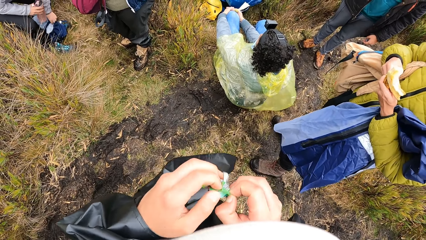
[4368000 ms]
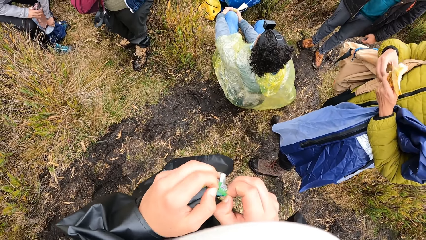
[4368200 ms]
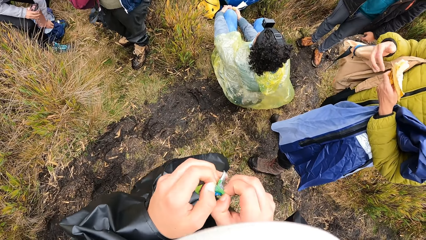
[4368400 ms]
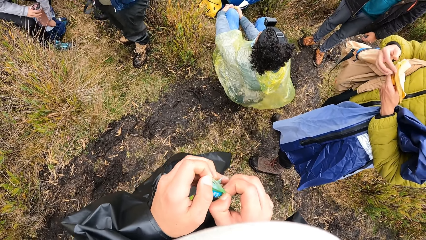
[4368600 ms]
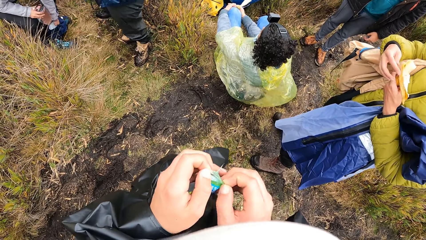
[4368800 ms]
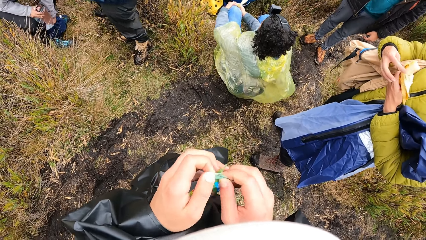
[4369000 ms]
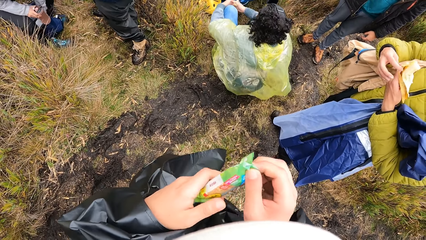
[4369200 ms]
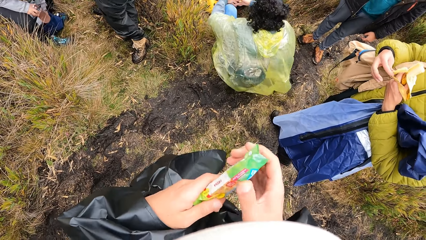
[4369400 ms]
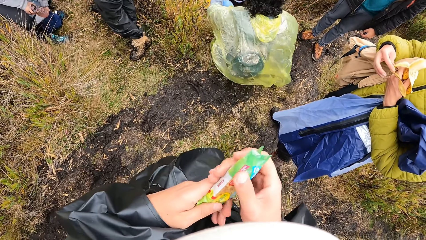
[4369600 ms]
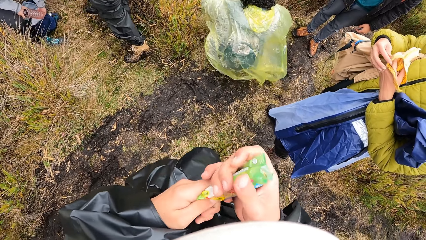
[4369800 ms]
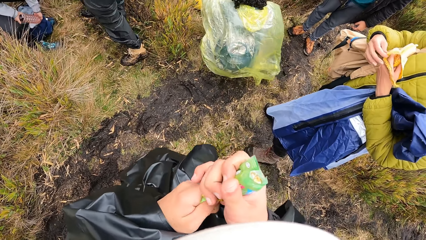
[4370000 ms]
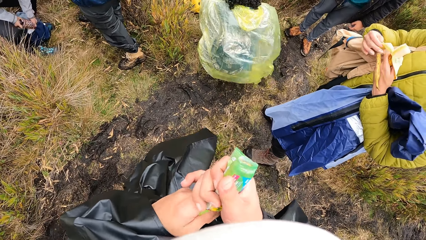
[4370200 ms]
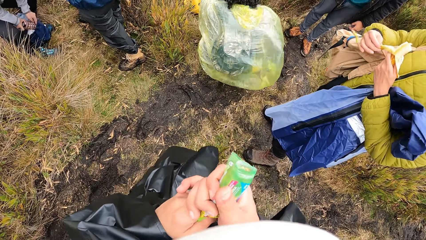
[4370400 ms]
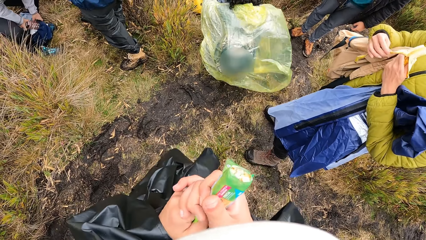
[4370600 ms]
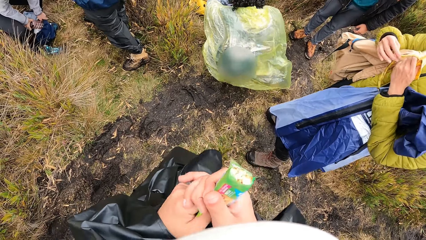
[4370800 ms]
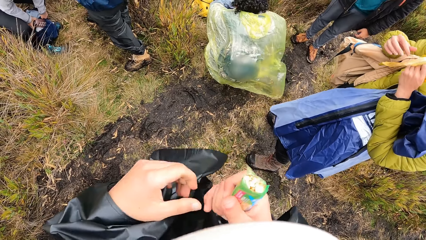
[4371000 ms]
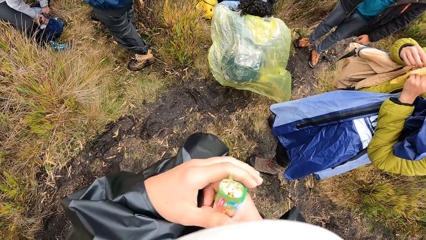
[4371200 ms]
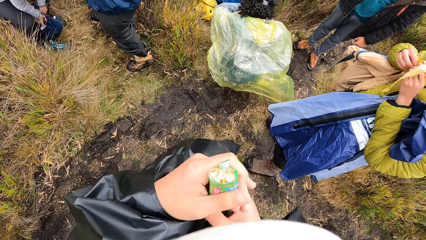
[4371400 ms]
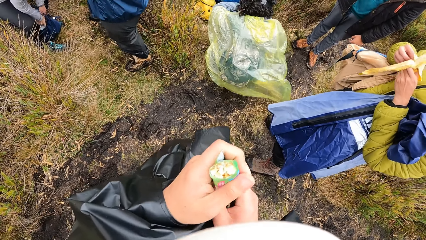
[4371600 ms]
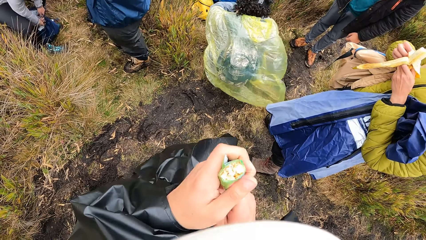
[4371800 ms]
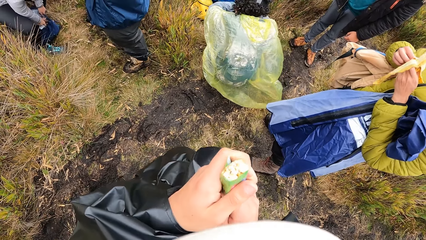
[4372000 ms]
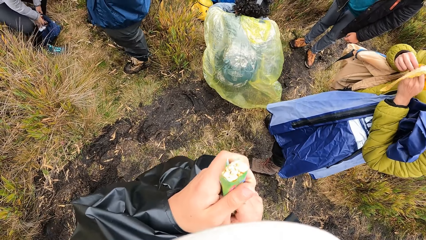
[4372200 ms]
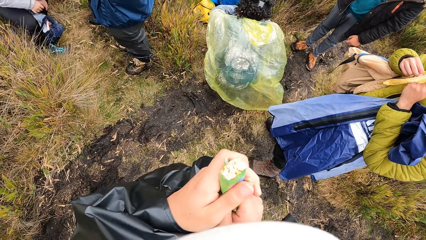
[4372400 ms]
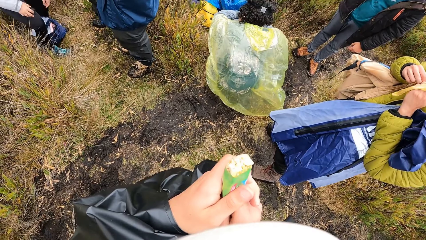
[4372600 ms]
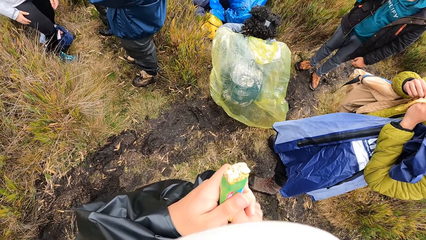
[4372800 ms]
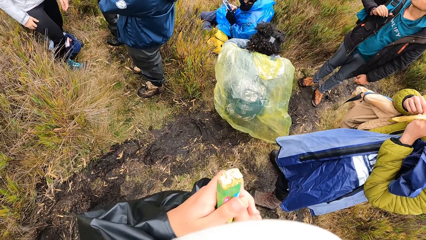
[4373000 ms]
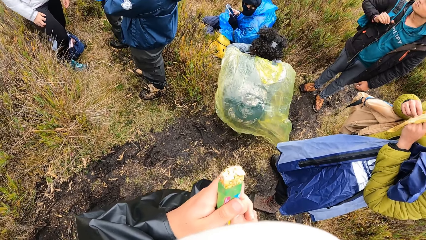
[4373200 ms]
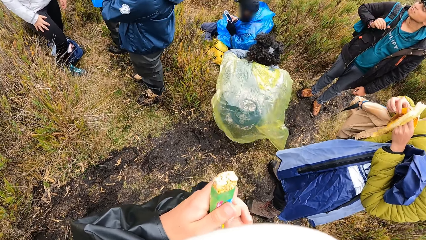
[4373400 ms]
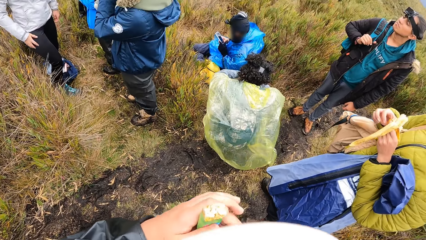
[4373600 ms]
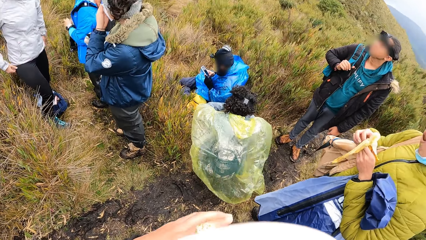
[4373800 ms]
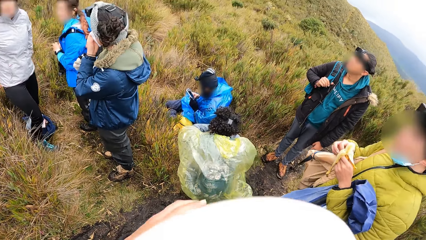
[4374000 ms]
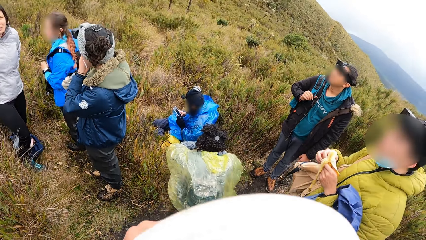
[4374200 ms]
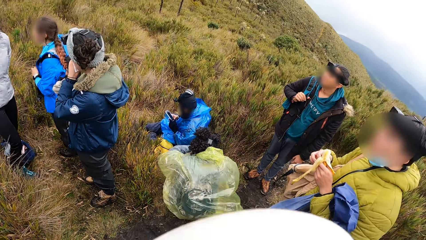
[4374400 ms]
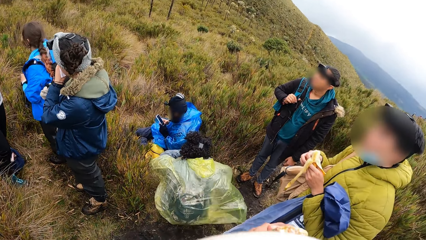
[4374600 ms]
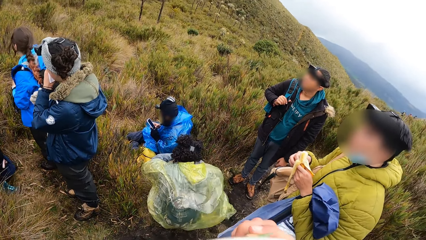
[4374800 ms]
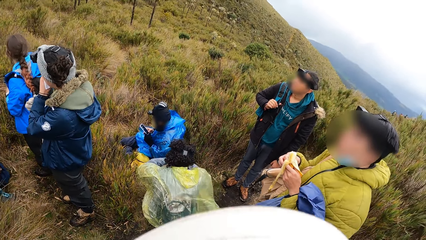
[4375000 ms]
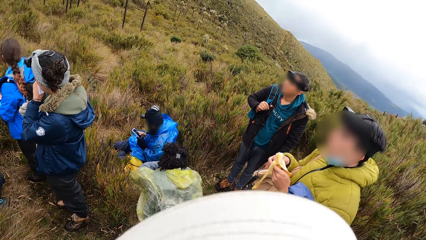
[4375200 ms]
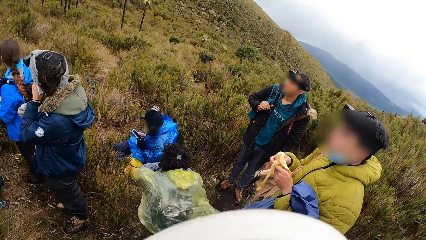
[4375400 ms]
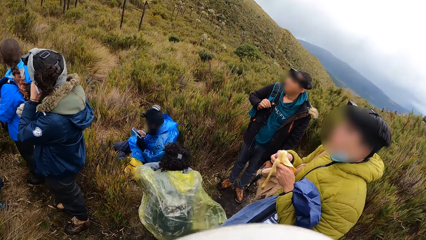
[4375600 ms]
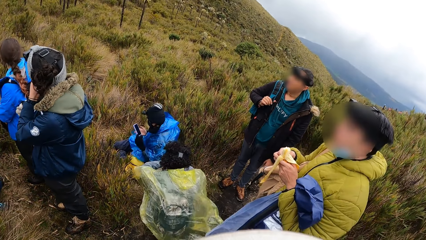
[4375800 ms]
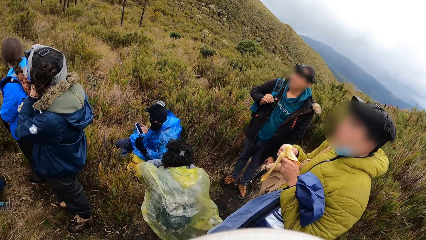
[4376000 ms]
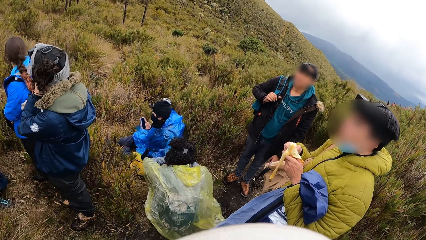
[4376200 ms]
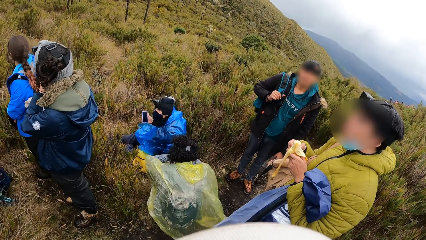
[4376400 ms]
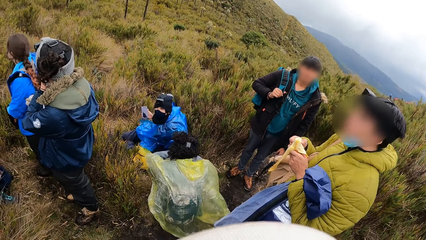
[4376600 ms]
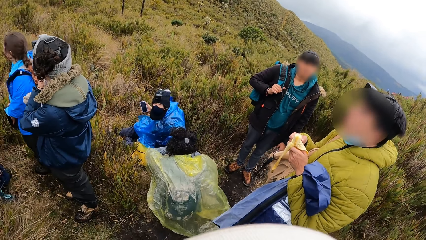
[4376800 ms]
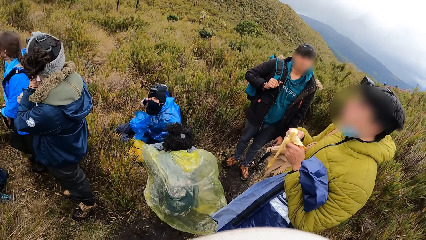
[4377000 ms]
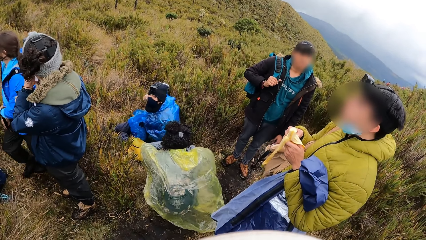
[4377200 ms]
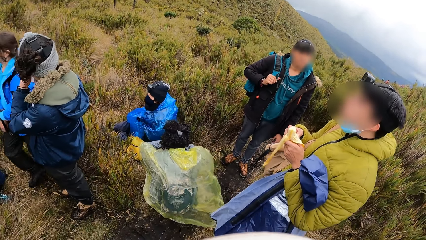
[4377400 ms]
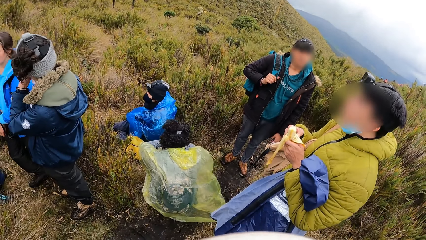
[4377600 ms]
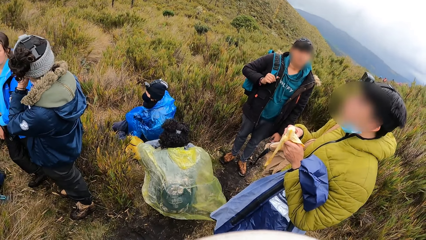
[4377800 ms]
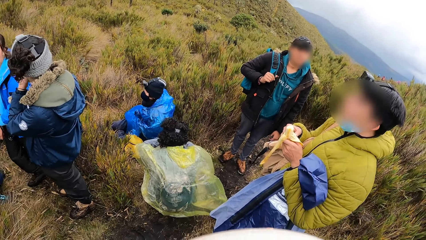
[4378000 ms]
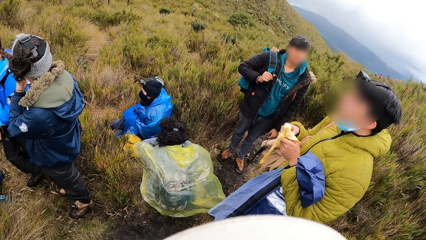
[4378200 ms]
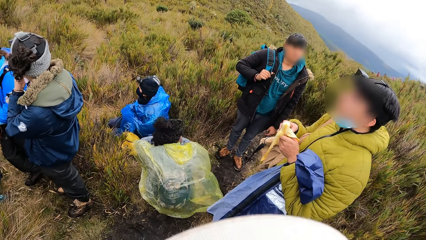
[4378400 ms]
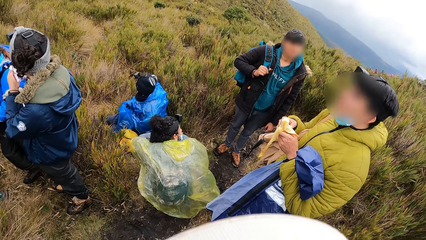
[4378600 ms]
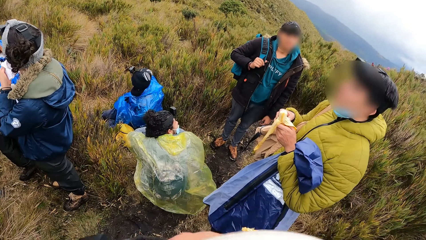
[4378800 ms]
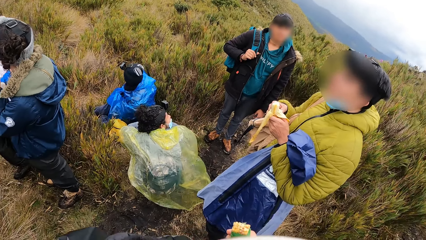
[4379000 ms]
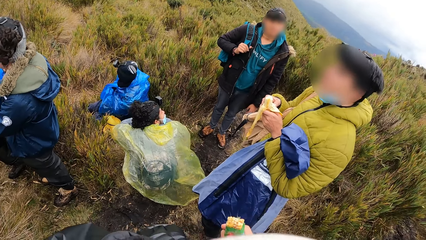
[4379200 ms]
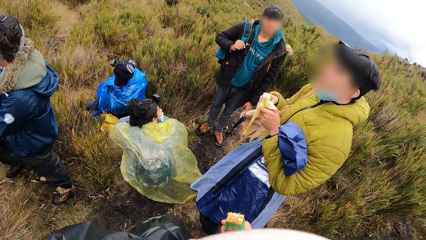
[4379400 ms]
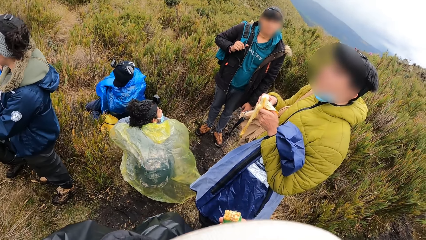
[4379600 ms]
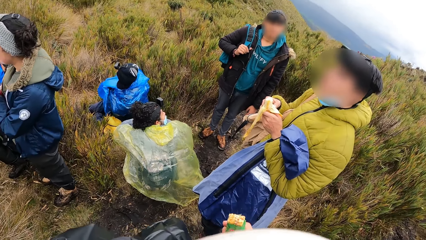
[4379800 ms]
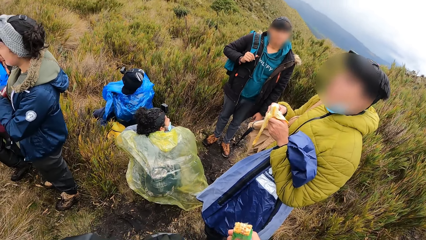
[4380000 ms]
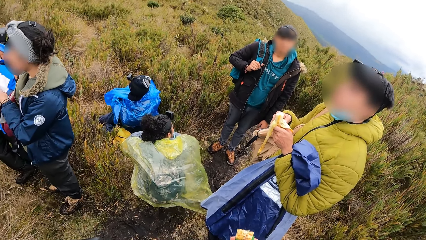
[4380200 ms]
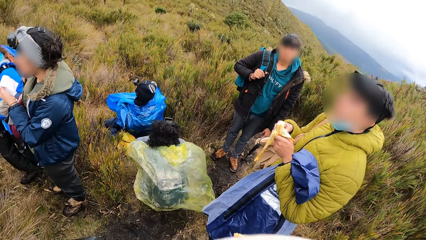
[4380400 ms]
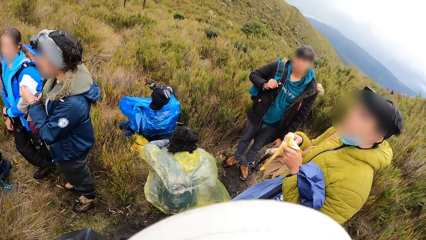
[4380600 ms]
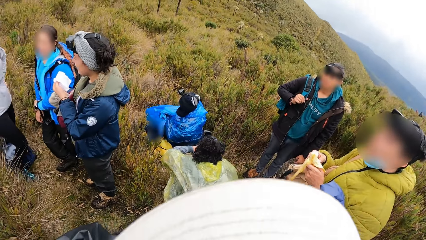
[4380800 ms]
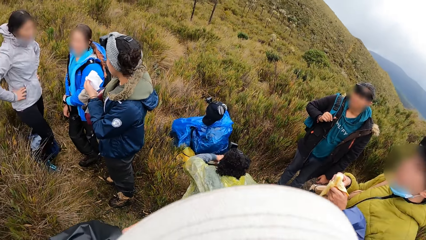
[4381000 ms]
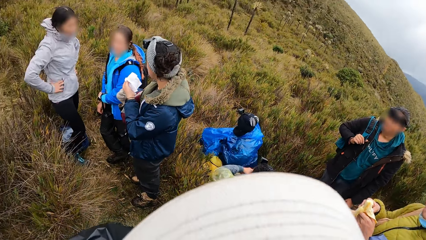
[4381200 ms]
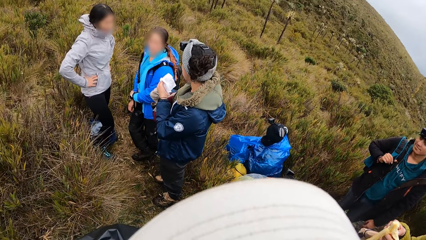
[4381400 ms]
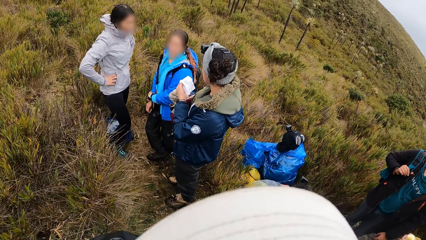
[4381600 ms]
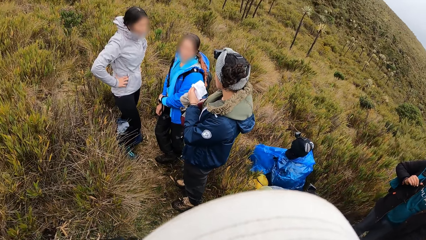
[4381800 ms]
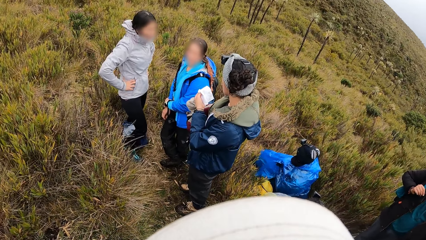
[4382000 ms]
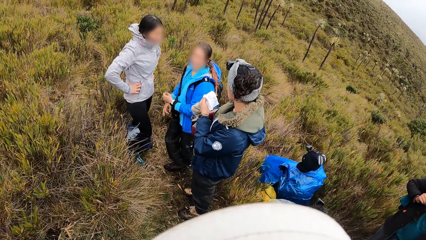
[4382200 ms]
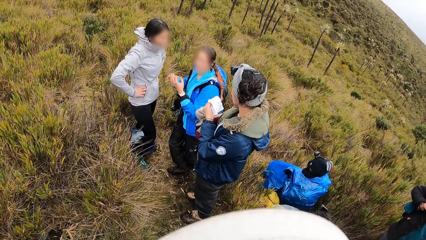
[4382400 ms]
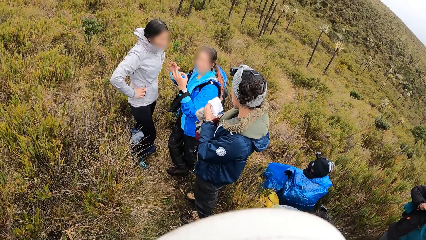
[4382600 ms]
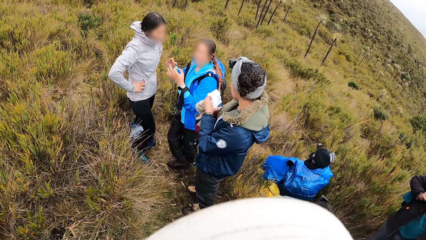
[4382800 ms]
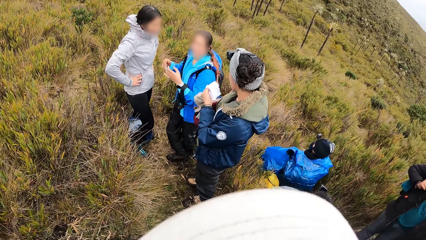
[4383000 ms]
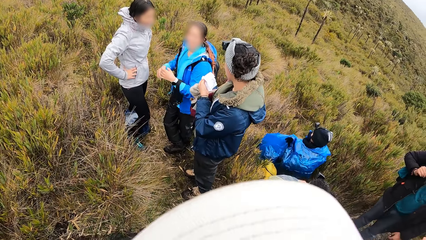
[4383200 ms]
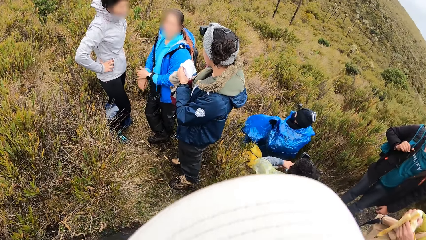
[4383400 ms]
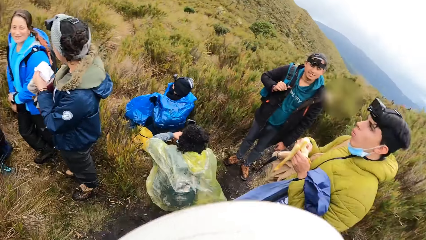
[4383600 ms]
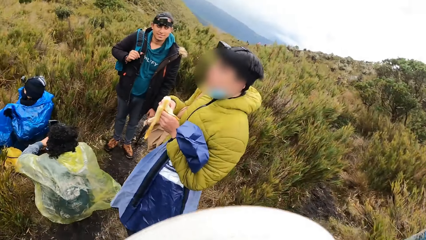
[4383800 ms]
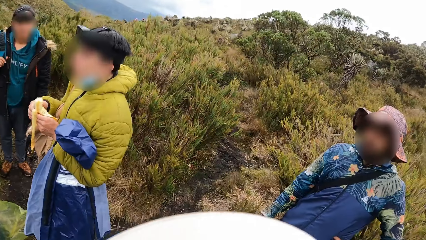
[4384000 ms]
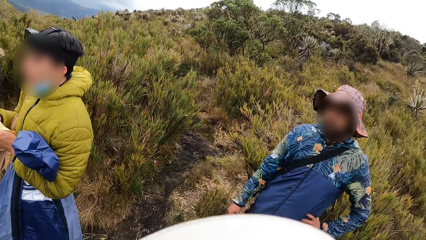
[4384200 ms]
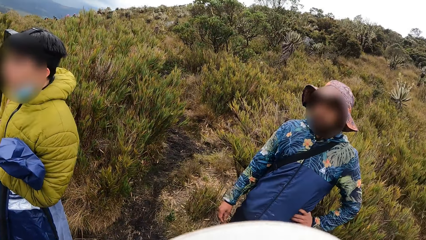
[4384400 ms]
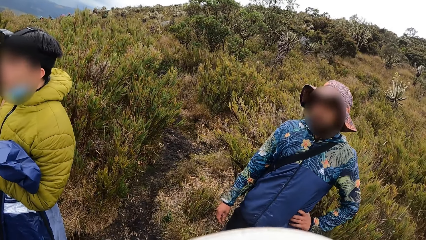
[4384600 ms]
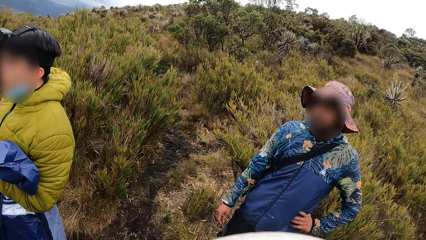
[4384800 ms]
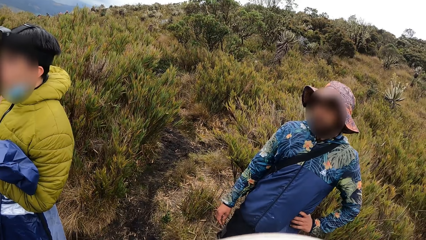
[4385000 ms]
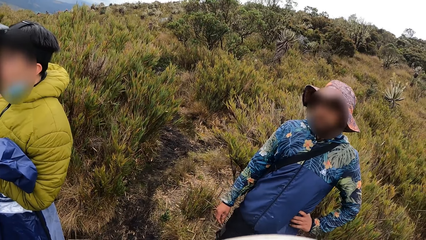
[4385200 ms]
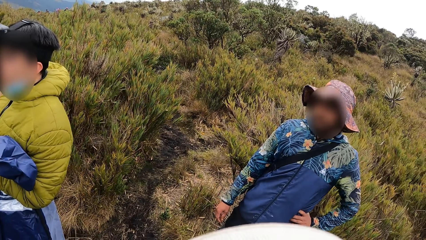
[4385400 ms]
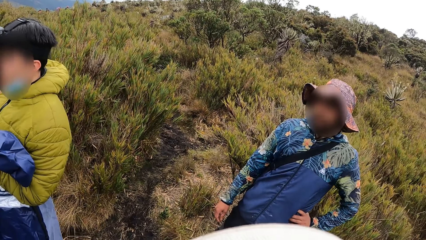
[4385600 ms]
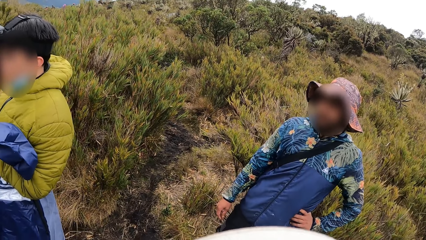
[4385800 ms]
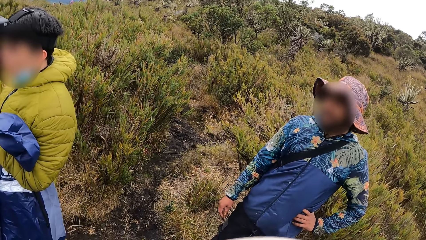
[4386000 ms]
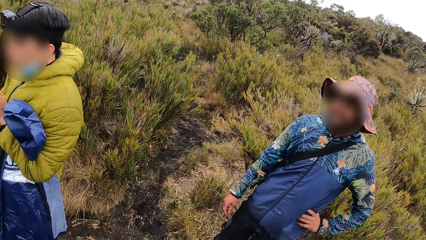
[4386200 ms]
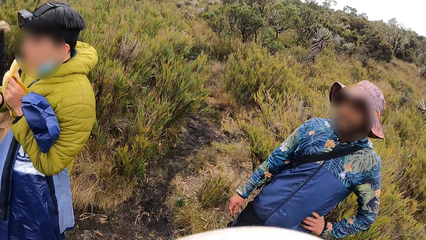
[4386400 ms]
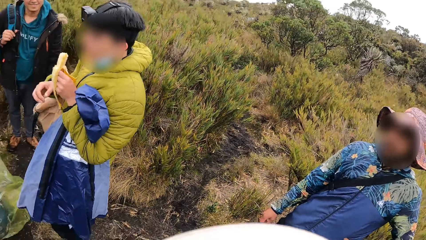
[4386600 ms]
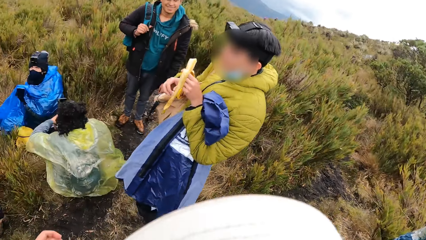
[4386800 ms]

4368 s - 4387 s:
The camera wearer holds a snack. A person eats the banana. Another person looks at the camera wearer.
